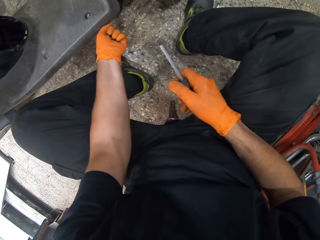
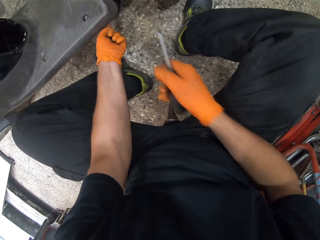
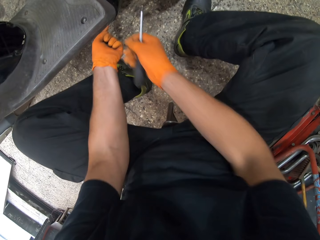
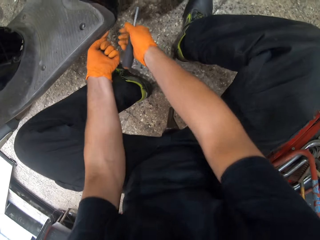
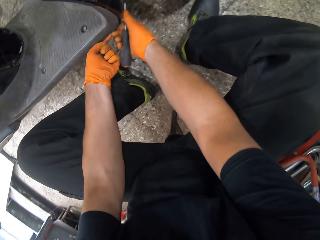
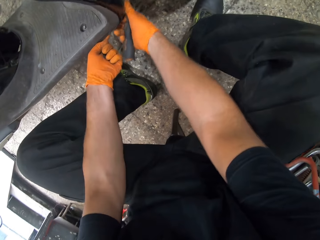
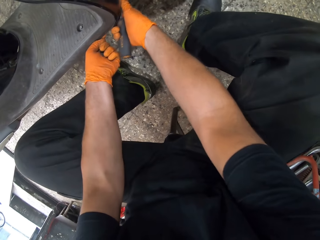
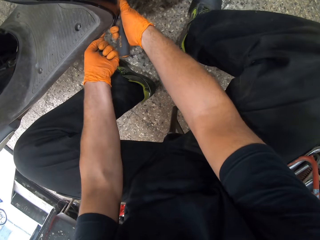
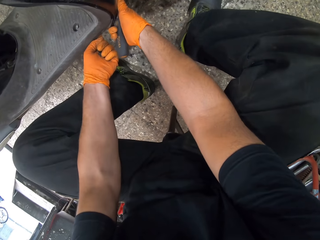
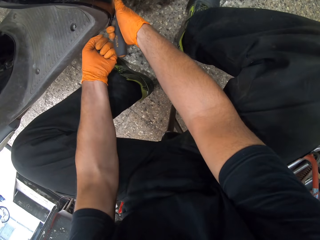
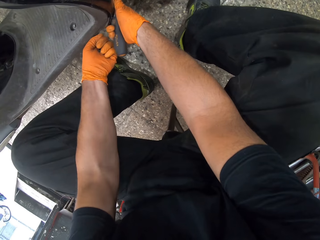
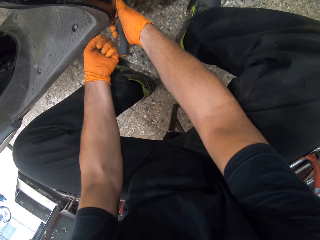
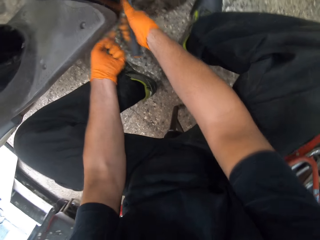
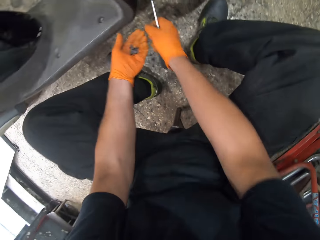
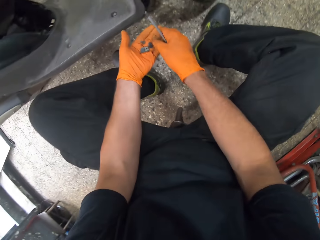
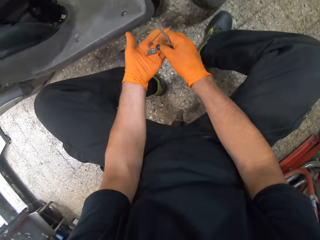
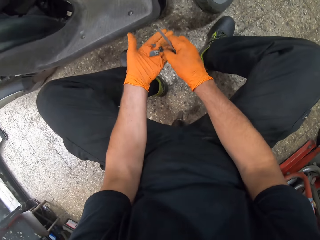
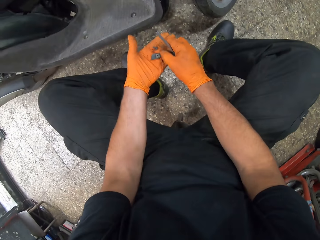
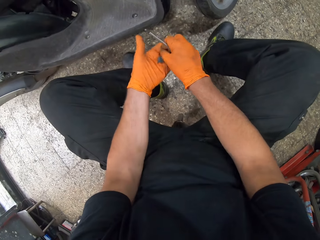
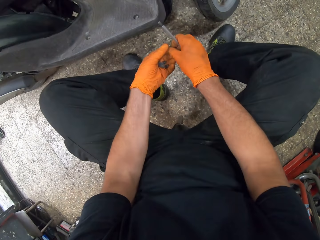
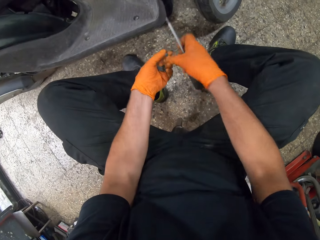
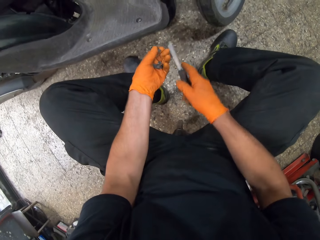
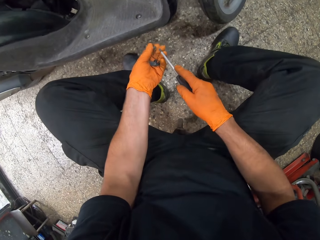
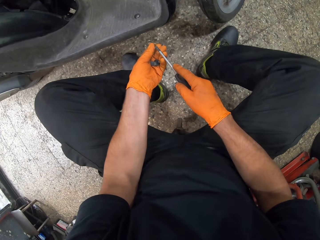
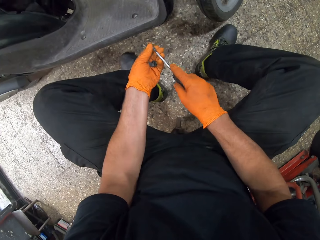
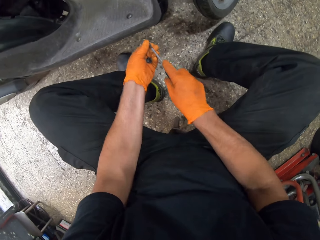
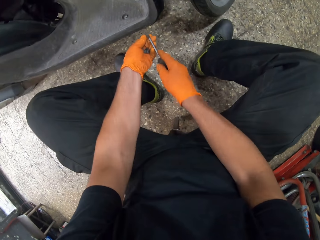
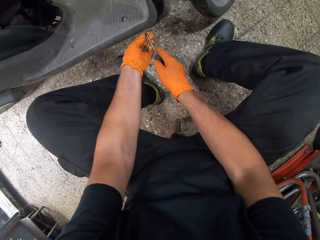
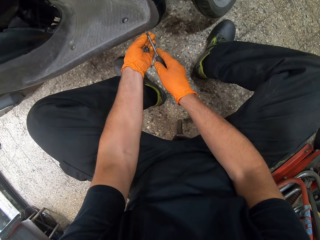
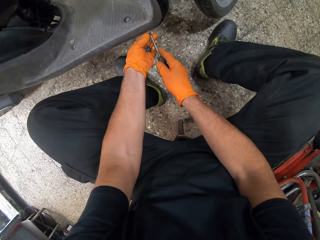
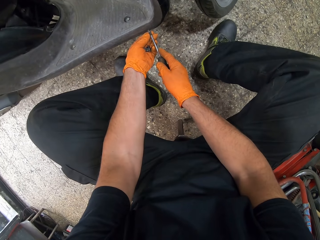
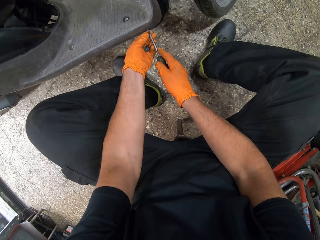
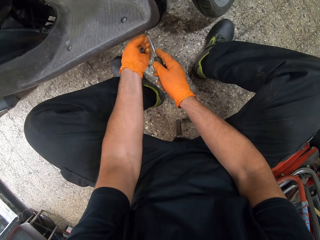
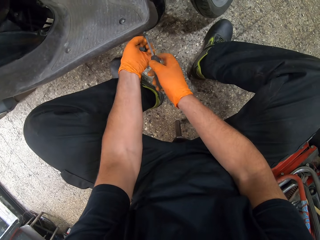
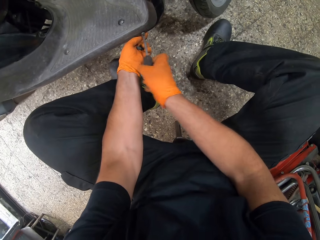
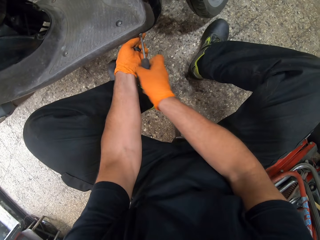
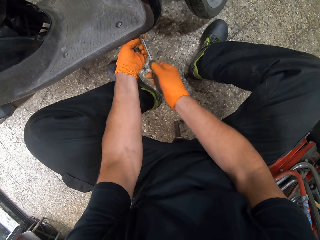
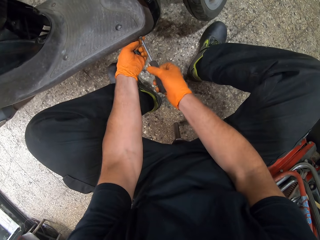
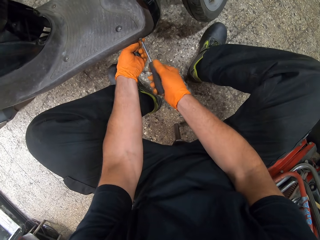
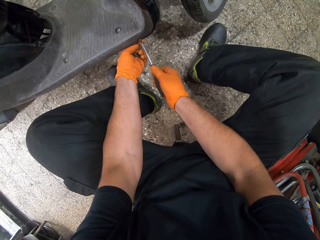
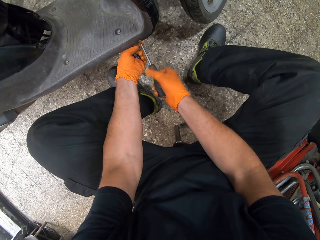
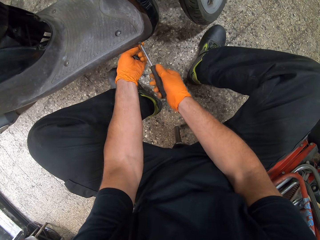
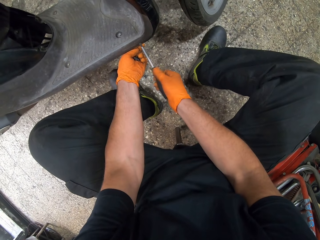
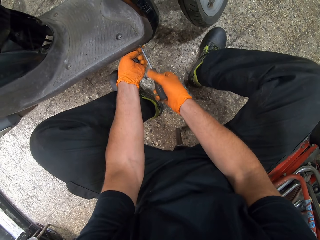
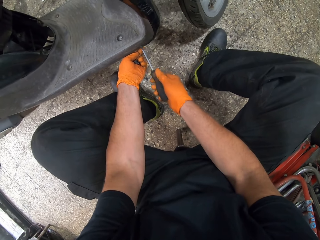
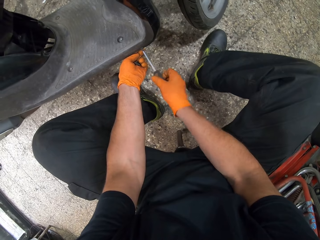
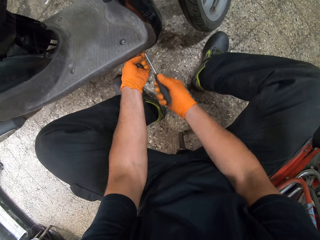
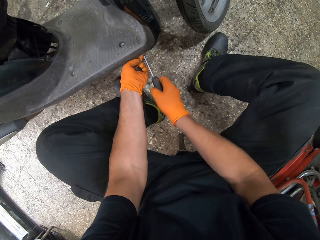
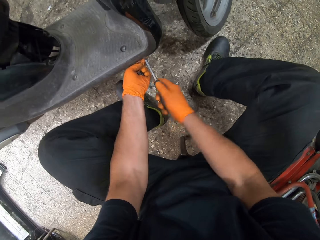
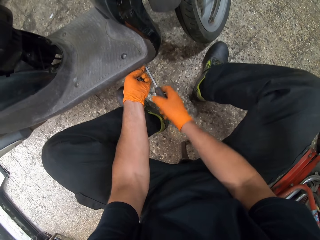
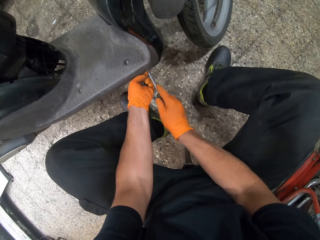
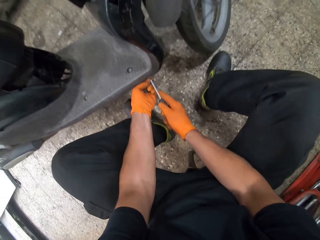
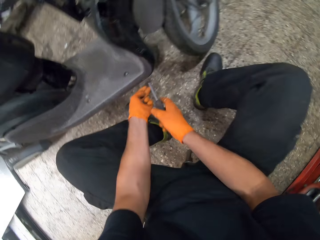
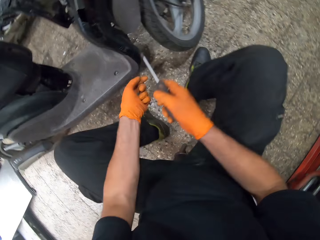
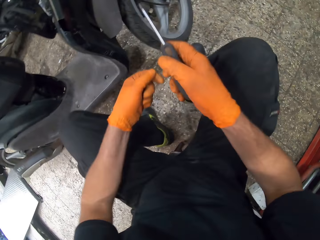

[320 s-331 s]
The camera wearer checks underneath the motorbike with both hands. He adjusts the scooter motorcycle's battery cover. He takes a bolt from his left hand. He attaches the bolt to the screwdriver. He puts the bolt in the scooter motorcycle. He tightens the bolt to the scooter motorcycle with the screwdriver.

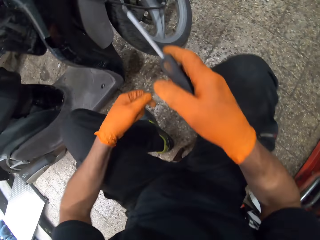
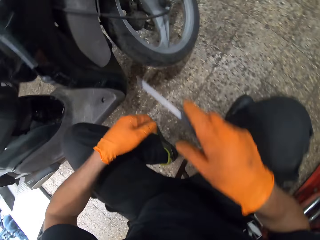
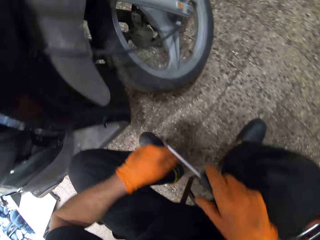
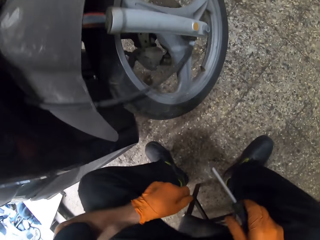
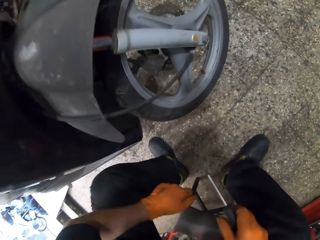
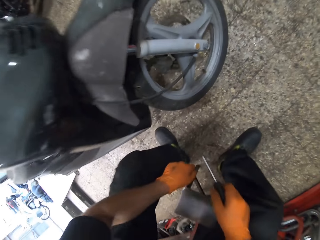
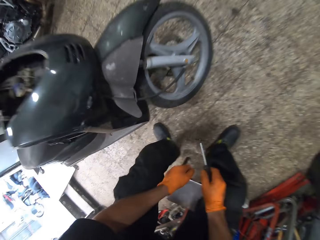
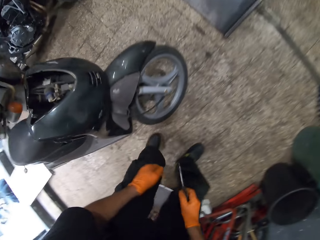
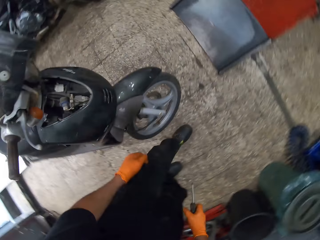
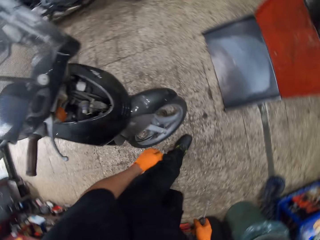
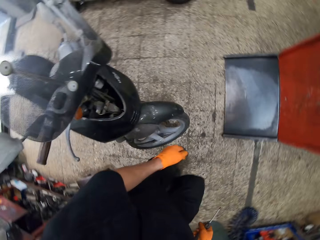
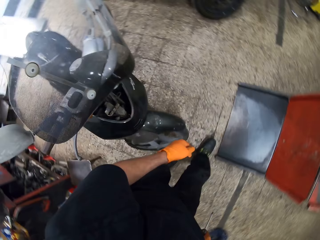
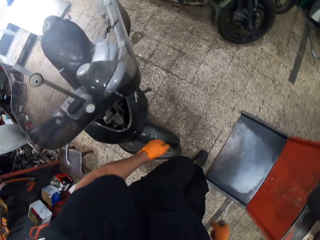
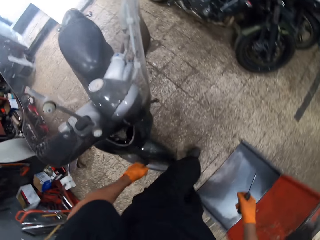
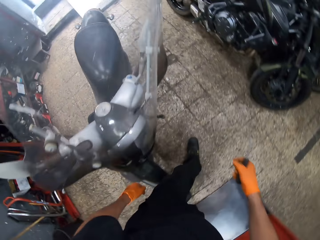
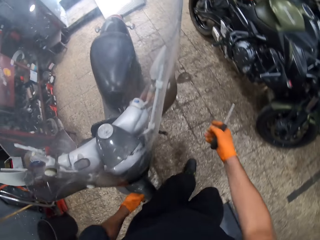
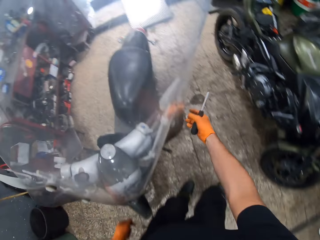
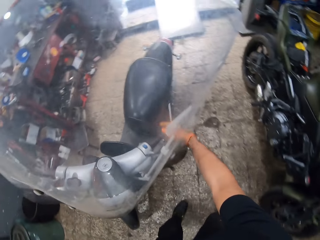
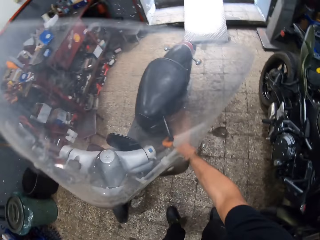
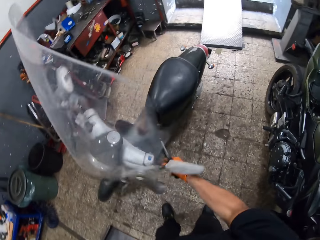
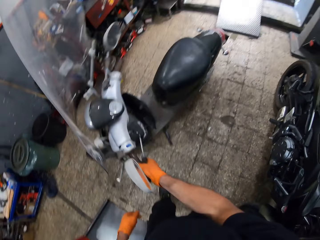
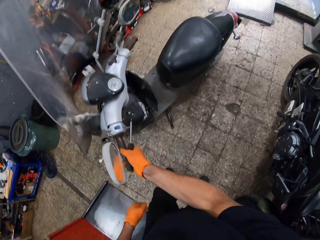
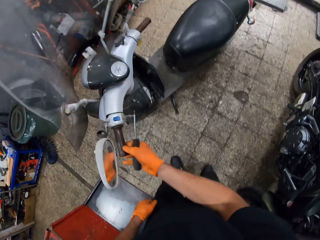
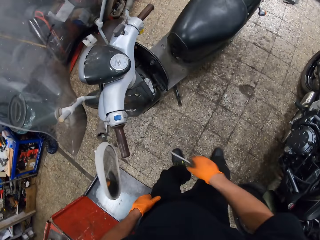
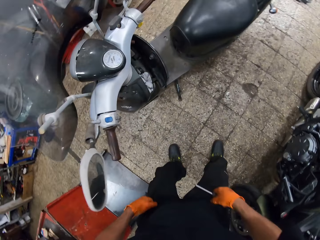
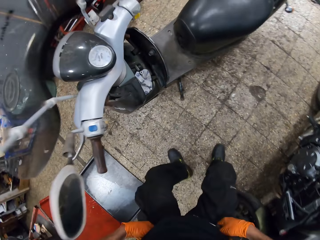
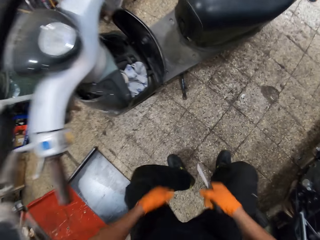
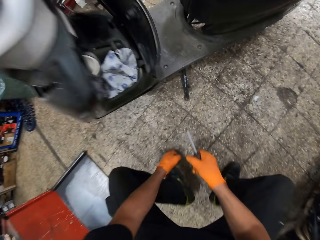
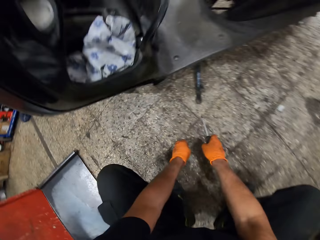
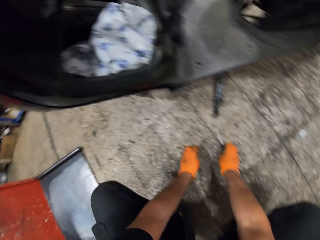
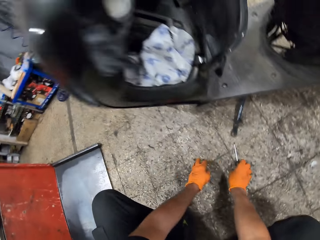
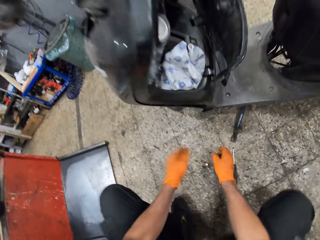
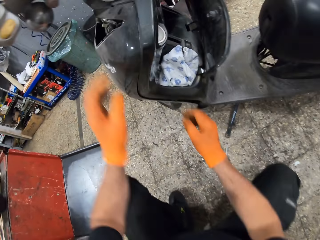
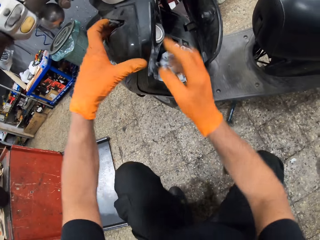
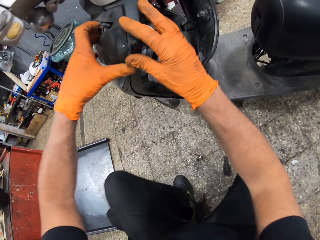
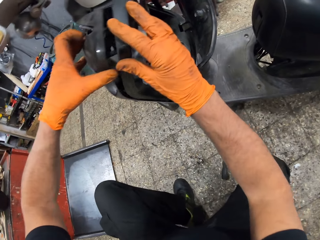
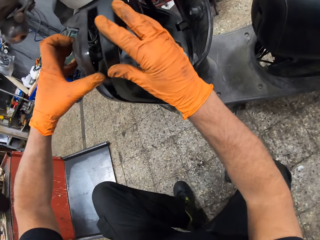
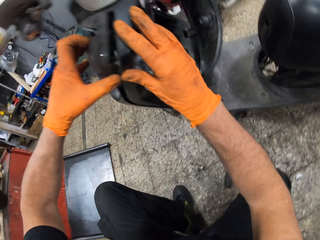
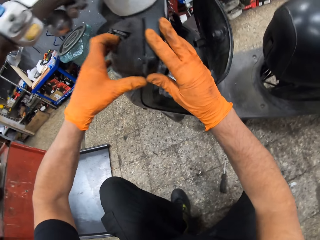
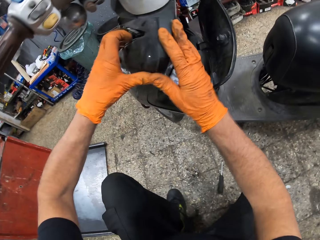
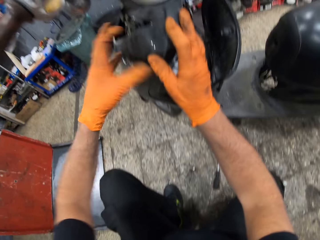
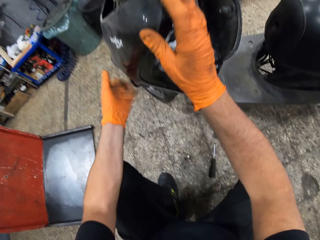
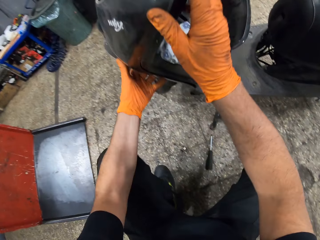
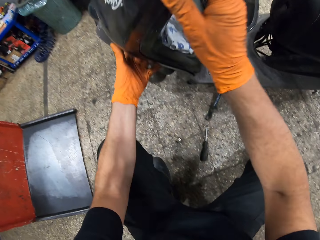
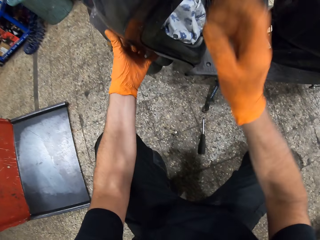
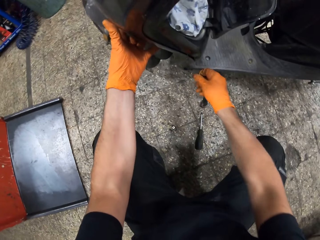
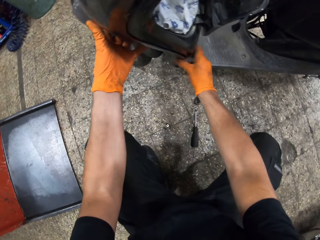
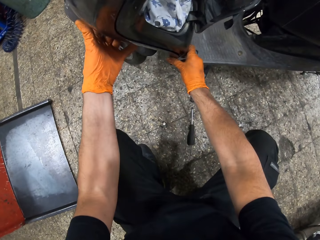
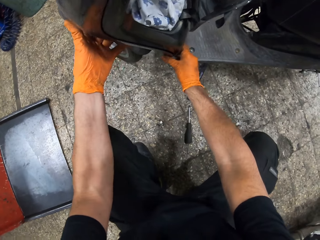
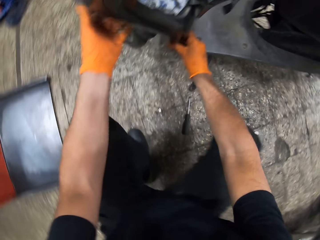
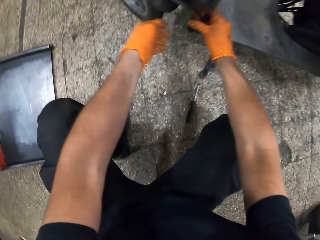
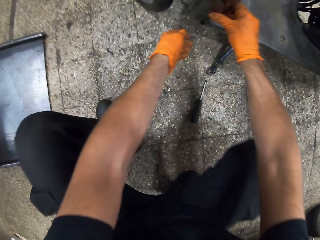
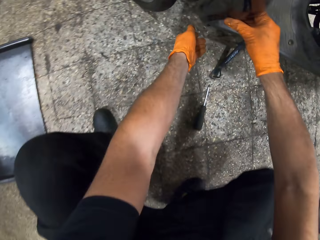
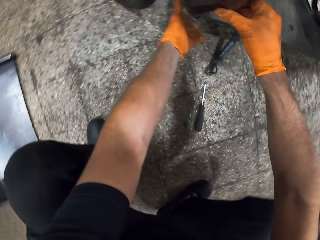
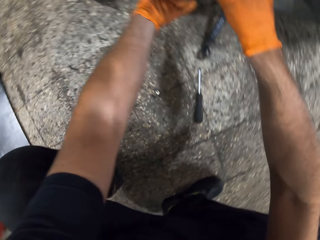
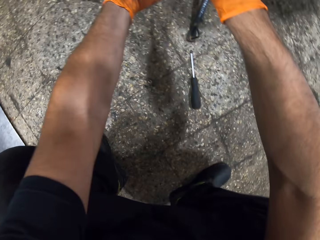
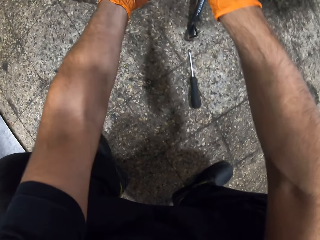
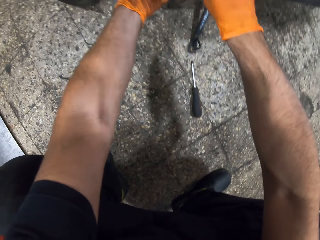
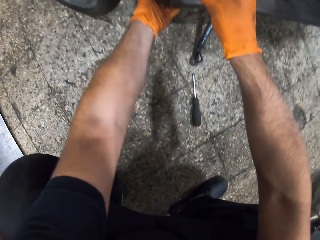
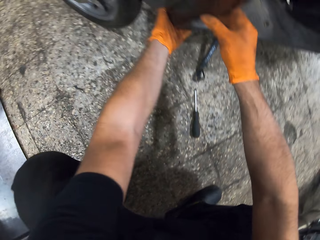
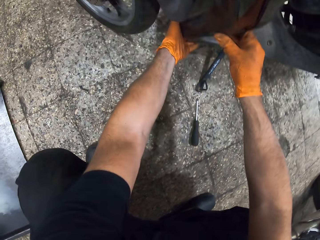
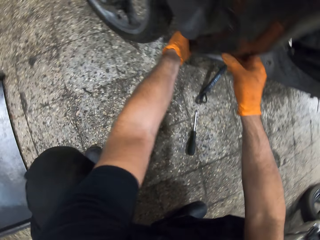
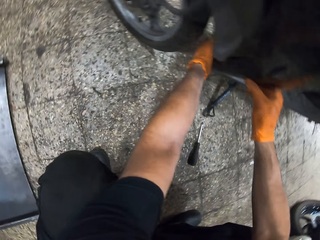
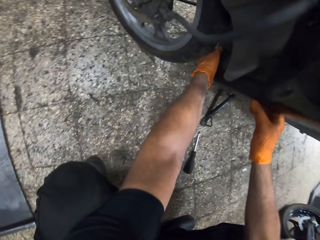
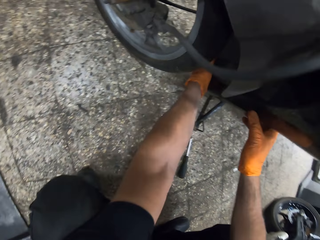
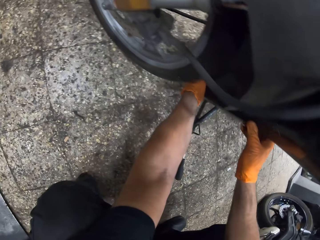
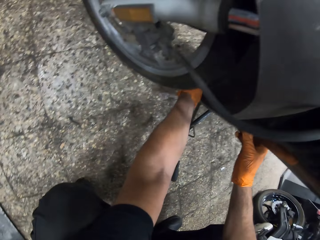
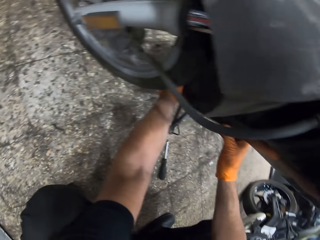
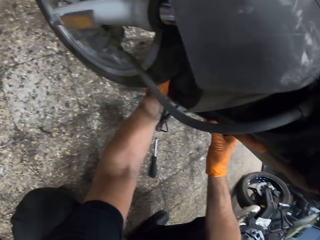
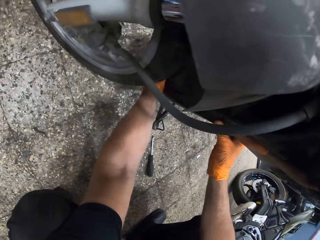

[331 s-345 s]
The camera wearer stands up from a stool. He walks round the motorbike. He turns the front of the scooter motorcycle. He pulls up his cloth and squats. He drops the bolts and screwdriver on the ground. He adjusts the scooter motorcycle's front cover. He checks the motorbike body.
